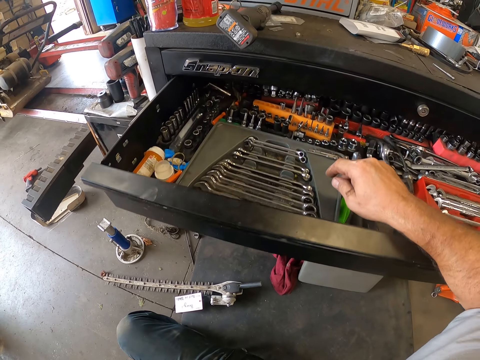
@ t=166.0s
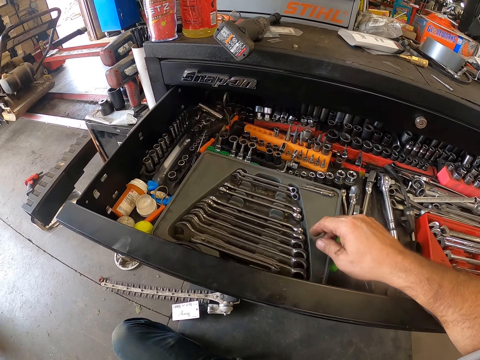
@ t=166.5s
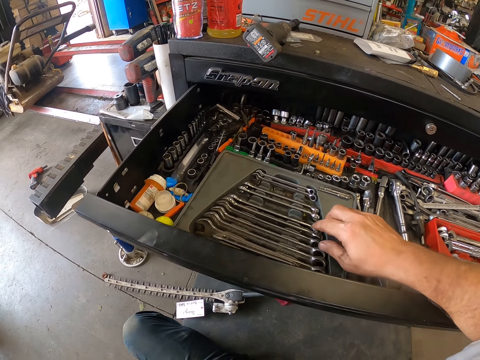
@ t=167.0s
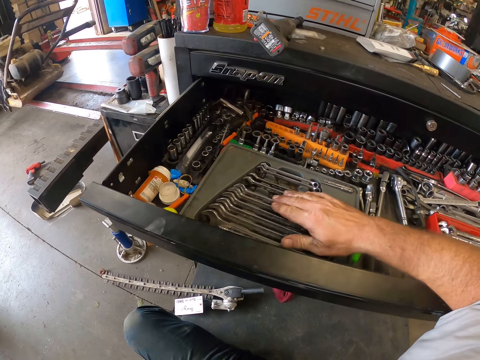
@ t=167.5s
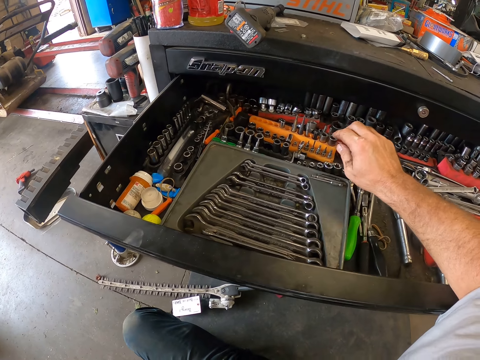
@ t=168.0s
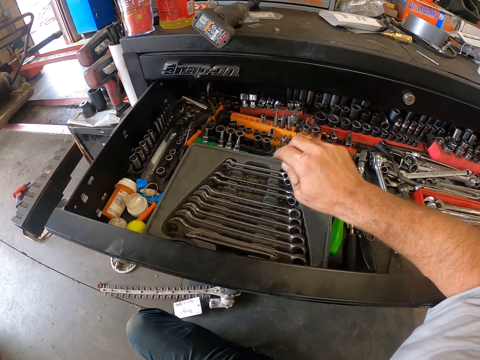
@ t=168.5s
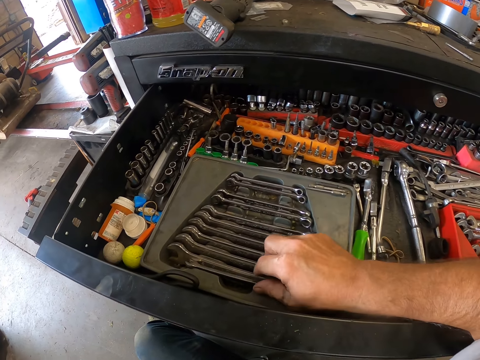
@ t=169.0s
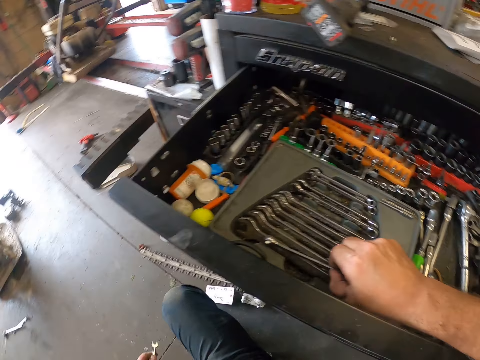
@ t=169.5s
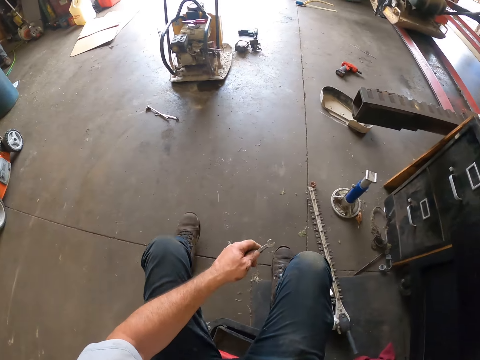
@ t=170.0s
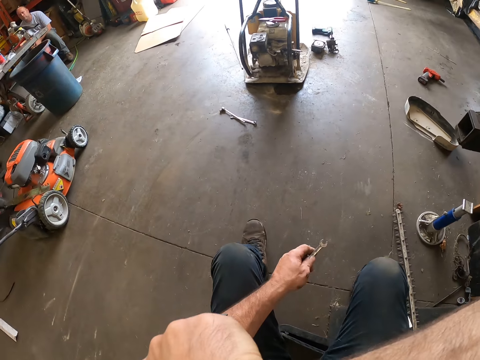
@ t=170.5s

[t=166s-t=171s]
The camera wearer touches some spanners in the toolbox with his right hand. He holds the spanner. He pulls his hand off the spanners. He holds the spanner. He picks up another spanner from the toolbox with his right hand.

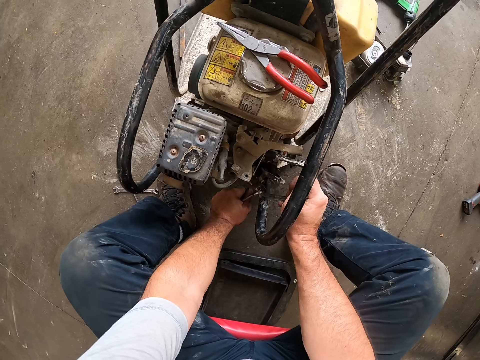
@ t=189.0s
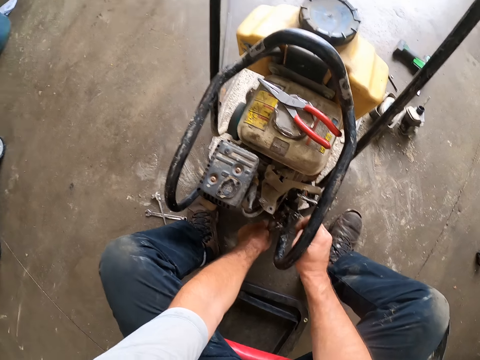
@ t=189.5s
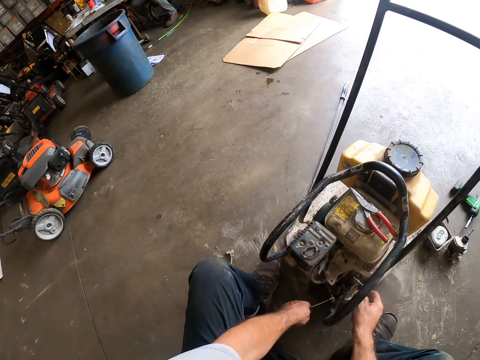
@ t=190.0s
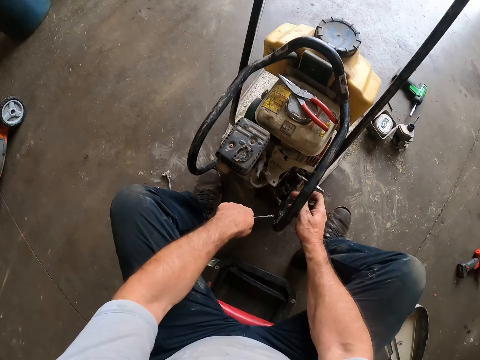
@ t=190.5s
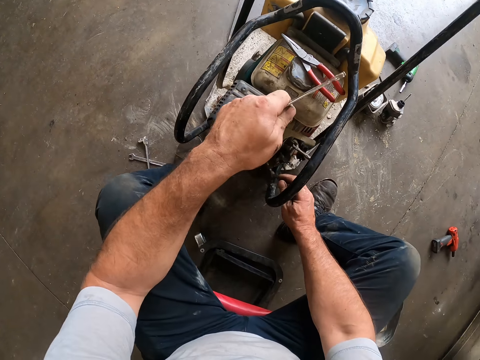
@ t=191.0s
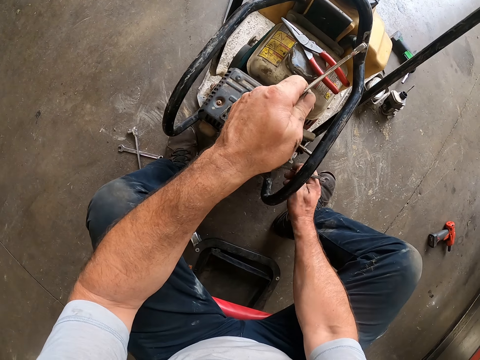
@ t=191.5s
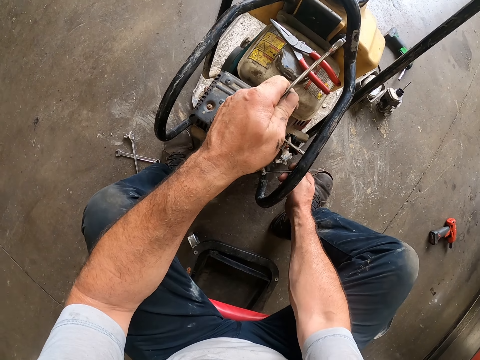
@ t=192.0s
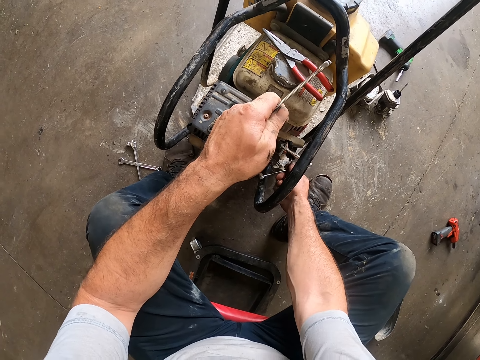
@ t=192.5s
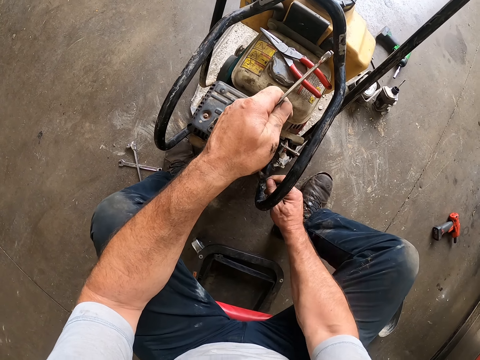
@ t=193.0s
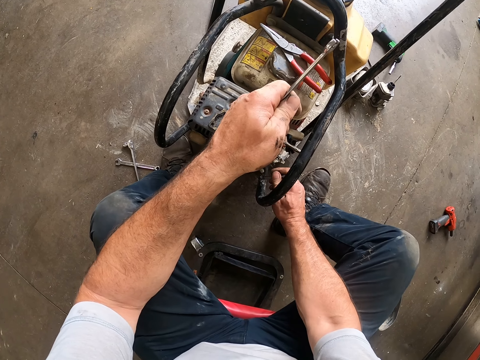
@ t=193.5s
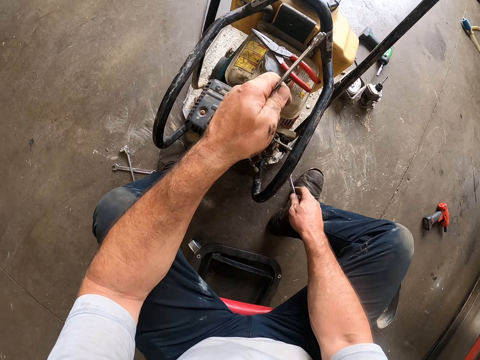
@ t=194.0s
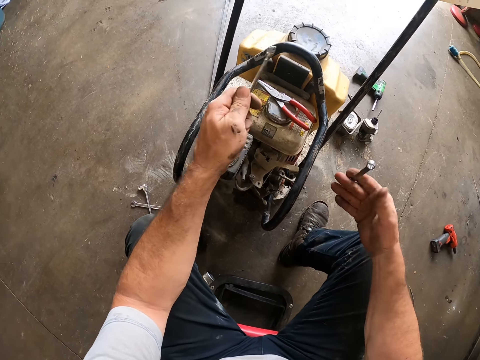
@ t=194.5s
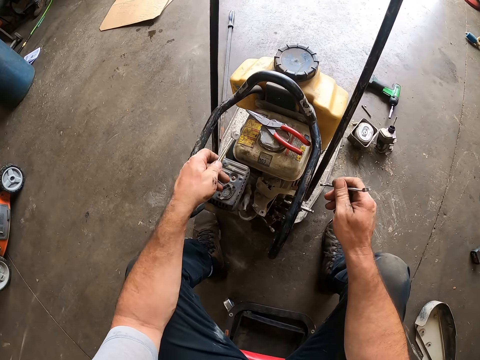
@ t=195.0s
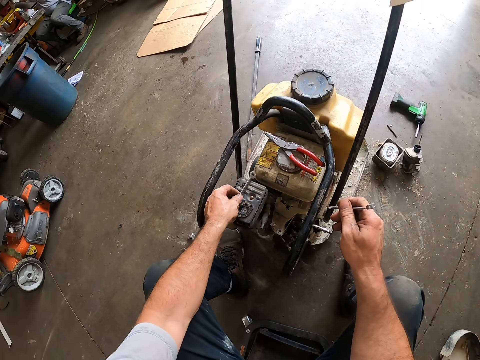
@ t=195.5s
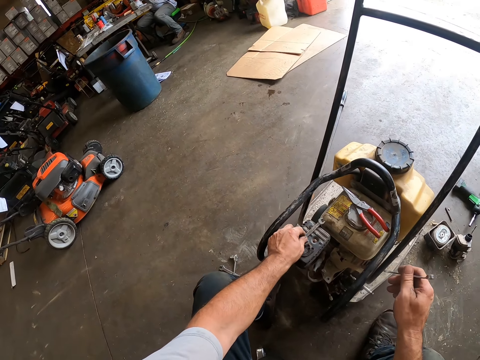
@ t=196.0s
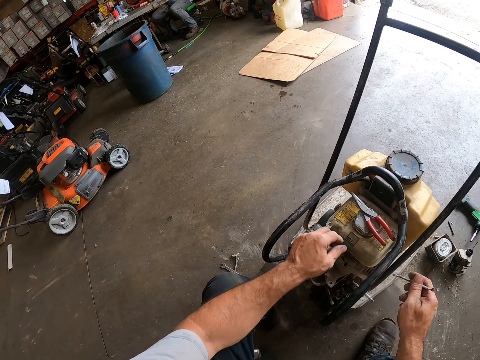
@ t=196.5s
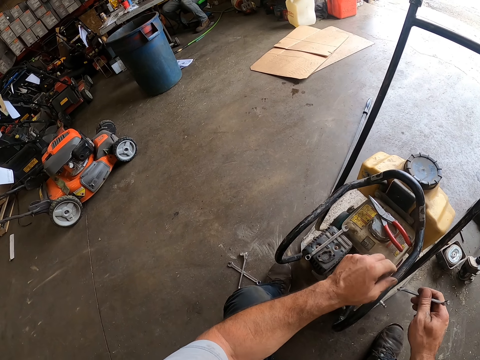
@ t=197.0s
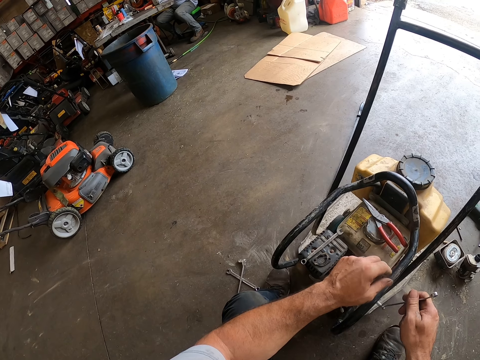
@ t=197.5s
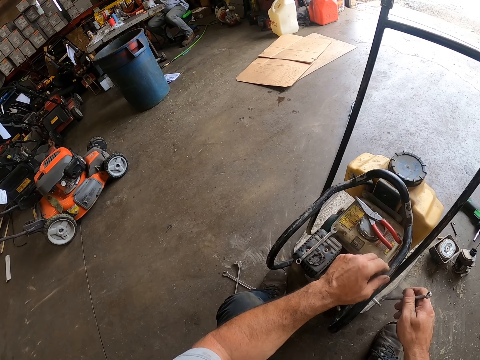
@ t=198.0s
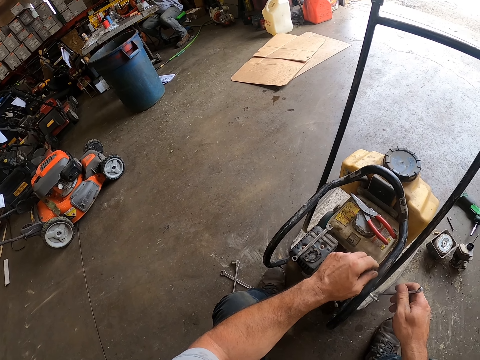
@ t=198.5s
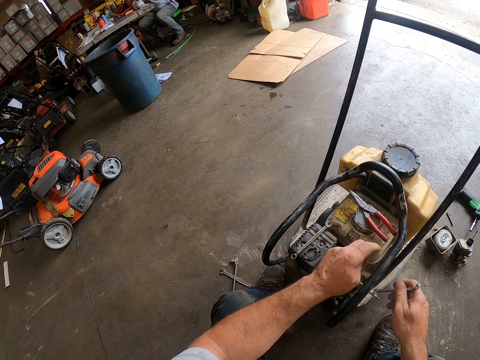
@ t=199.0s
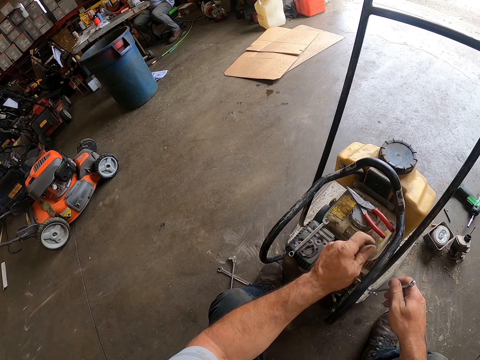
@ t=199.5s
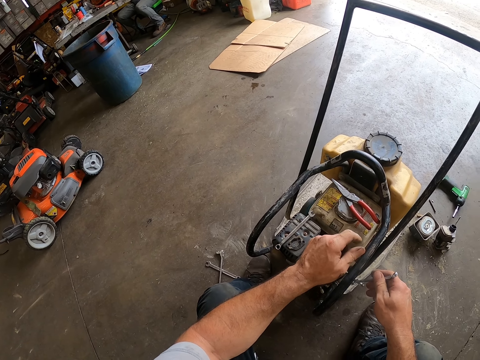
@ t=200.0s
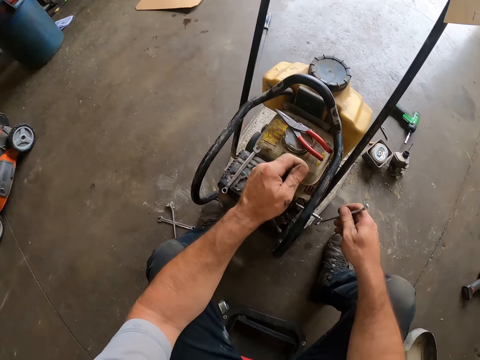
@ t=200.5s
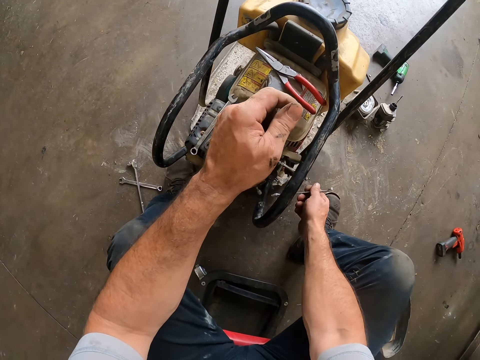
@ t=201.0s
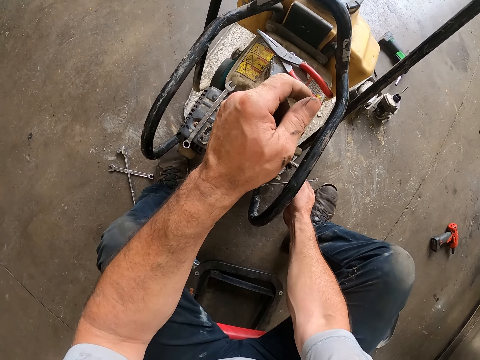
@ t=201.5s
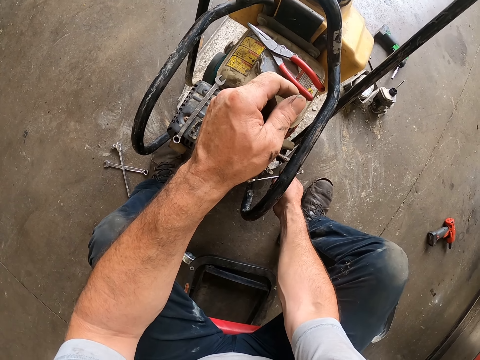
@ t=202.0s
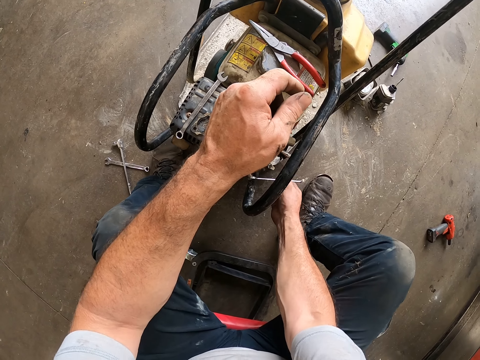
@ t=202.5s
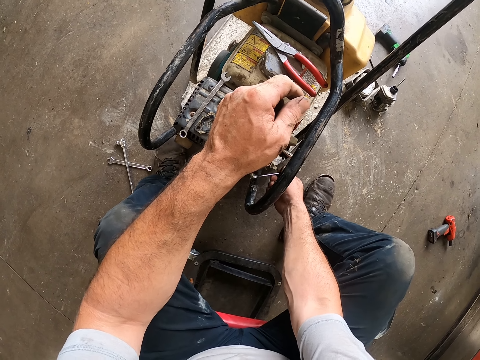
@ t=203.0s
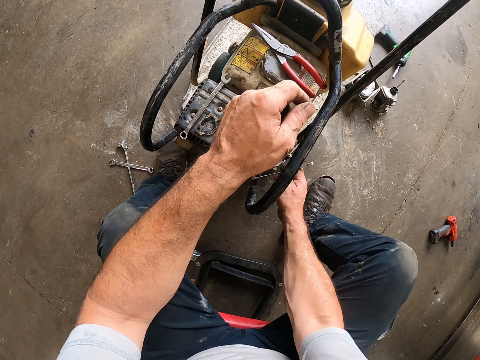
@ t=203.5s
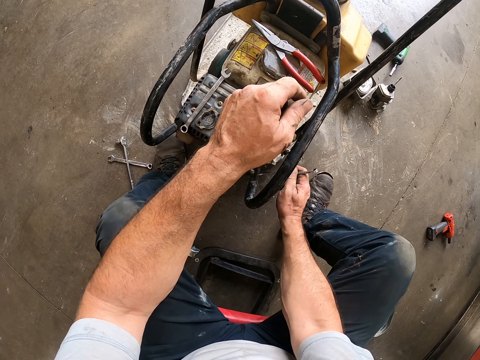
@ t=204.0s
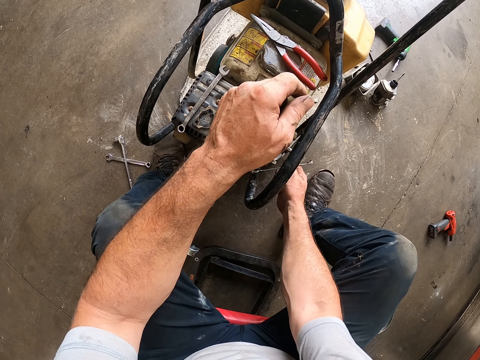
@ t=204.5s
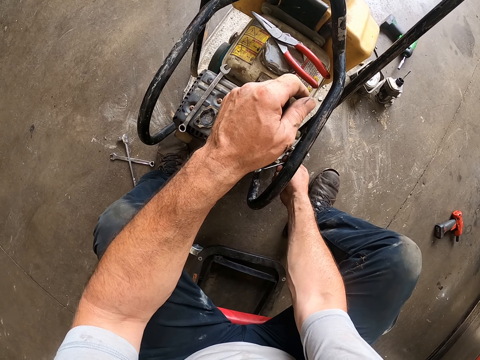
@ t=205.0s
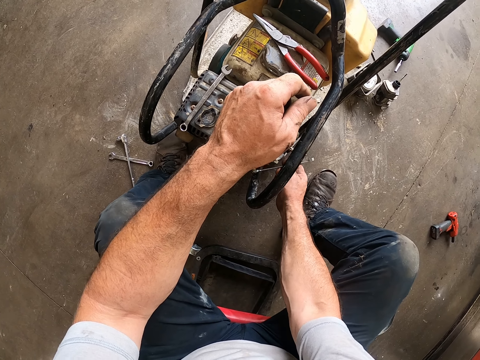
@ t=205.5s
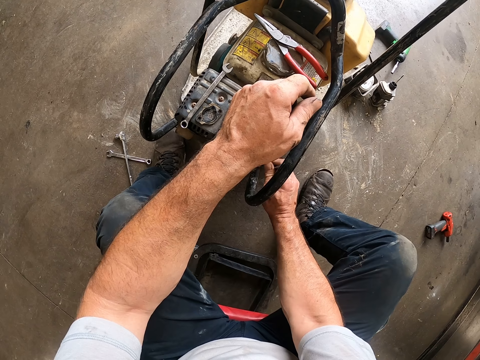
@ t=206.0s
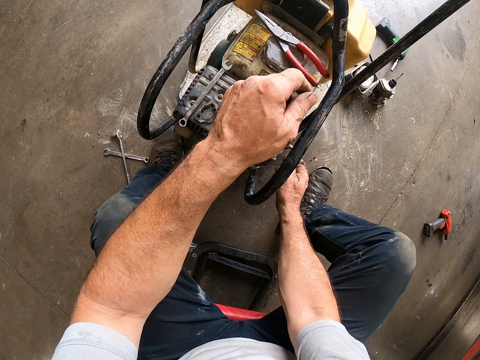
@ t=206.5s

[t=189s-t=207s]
The camera wearer removes the spanner in his left hand from the bolt on the screw in the carburetor. He tightens the bolt on the screw in the carburetor with the spanner in his right hand. He pulls the spanner off the bolt. He holds the spanners with both hands. He drops the spanner in his left hand on the electrical lawn mower. He holds the spanner. He tightens the bolt on the screw in the carburetor with the spanner in his right hand.

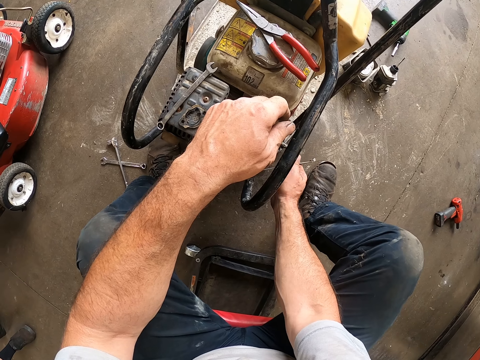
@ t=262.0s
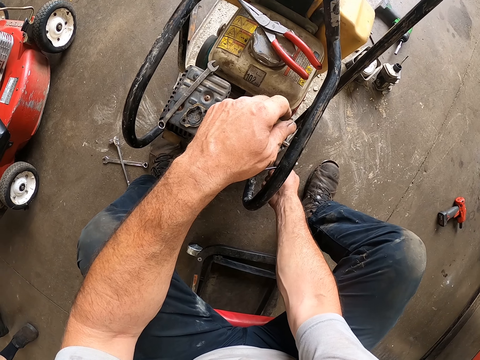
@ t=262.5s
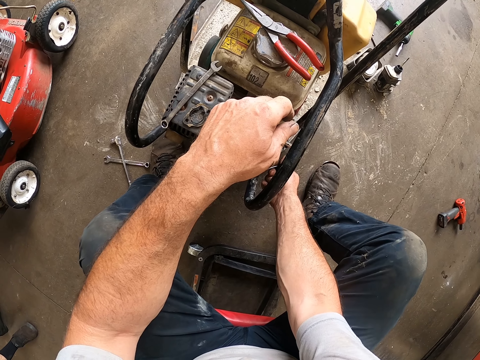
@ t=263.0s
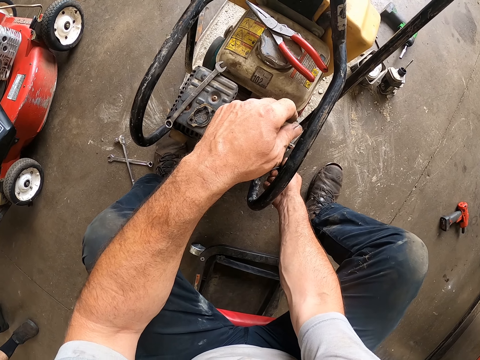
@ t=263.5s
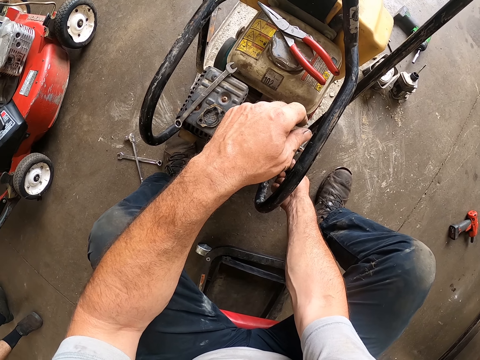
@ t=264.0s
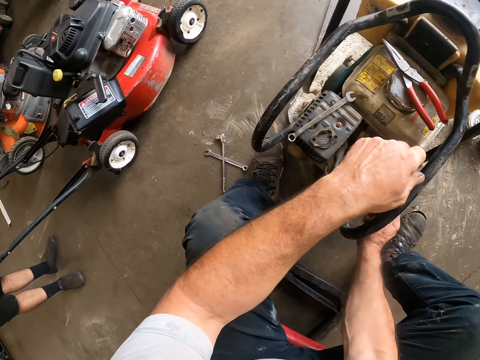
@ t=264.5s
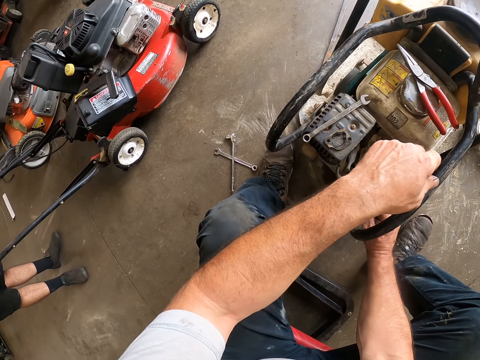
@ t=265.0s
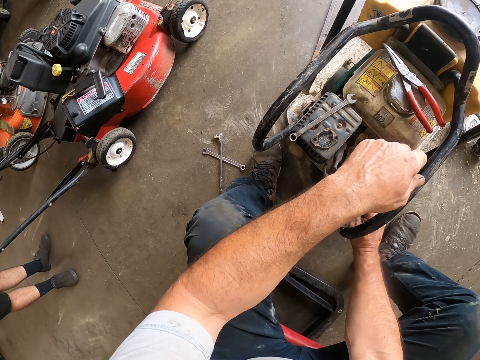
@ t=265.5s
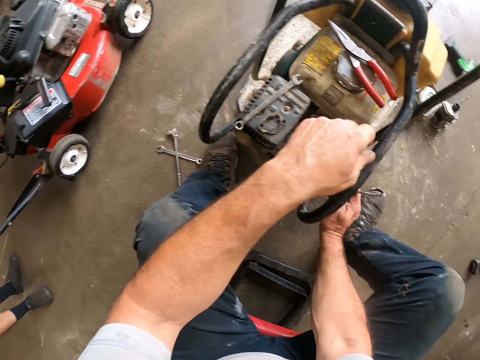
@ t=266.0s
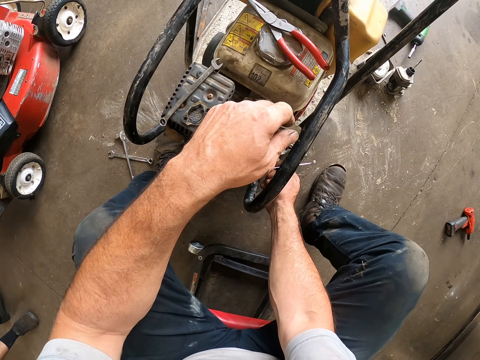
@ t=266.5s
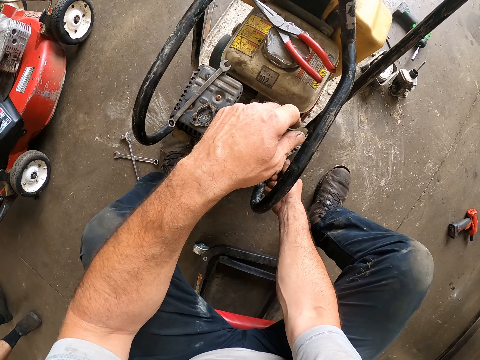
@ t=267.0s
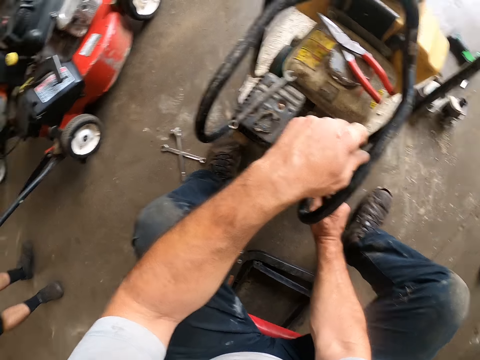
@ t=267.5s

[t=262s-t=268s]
The camera wearer holds the spanner on the bolt. A man stands beside the camera wearer. The camera wearer interacts with the man. He tightens the bolt on the screw in the carburetor with the spanner in his right hand.
